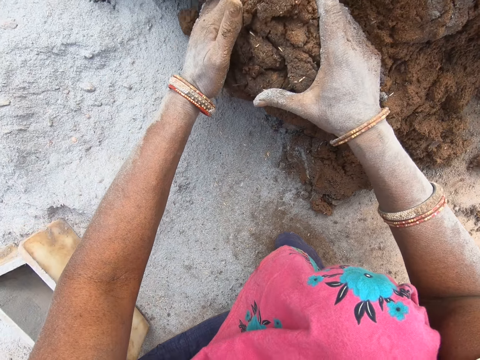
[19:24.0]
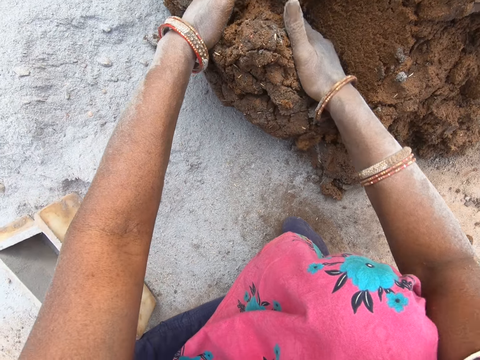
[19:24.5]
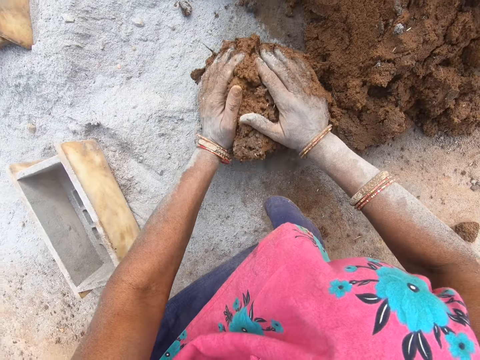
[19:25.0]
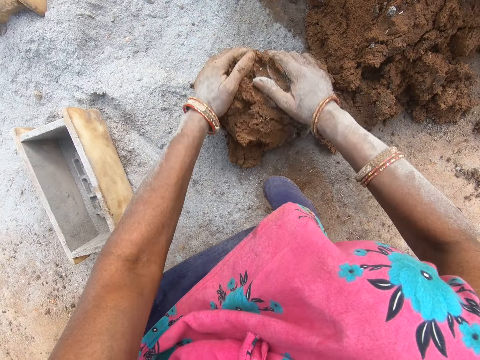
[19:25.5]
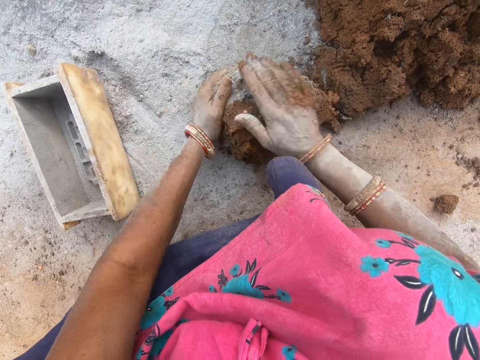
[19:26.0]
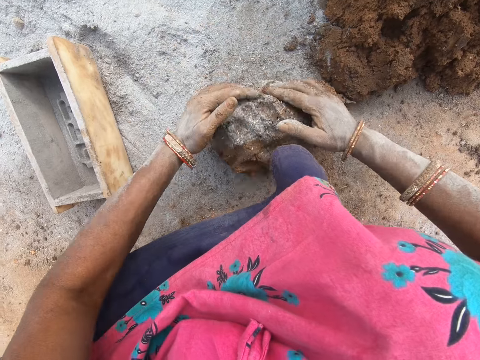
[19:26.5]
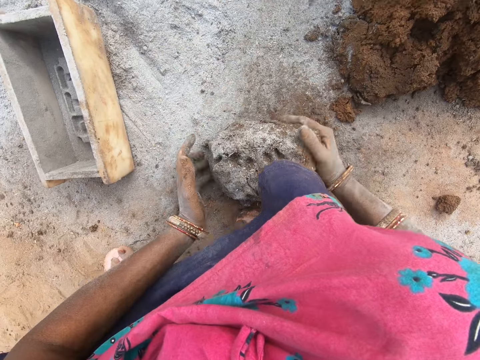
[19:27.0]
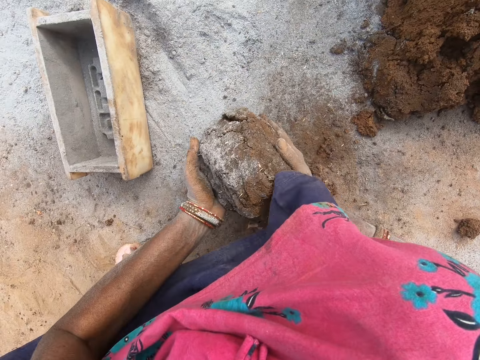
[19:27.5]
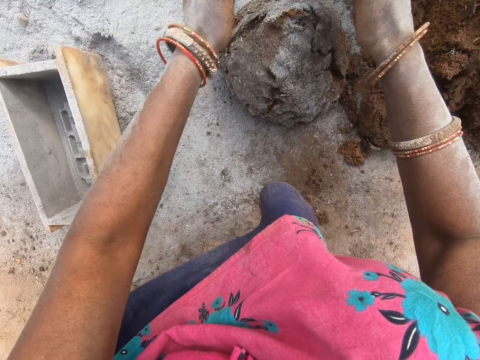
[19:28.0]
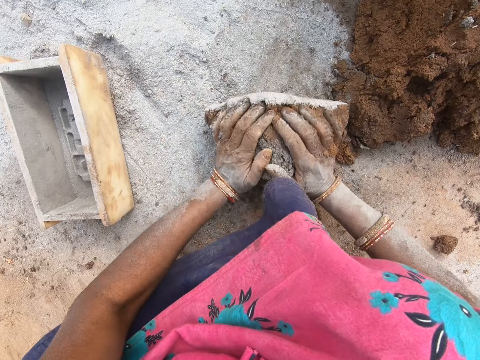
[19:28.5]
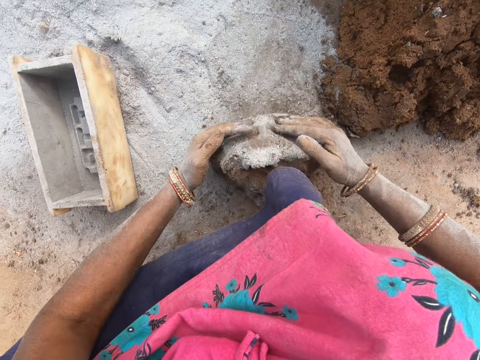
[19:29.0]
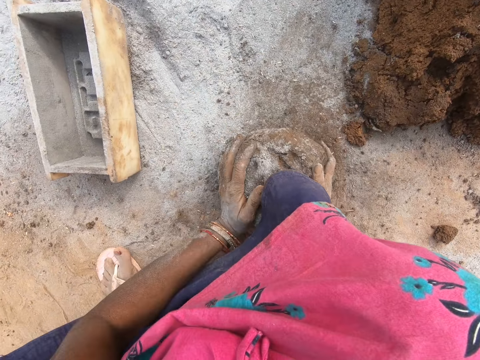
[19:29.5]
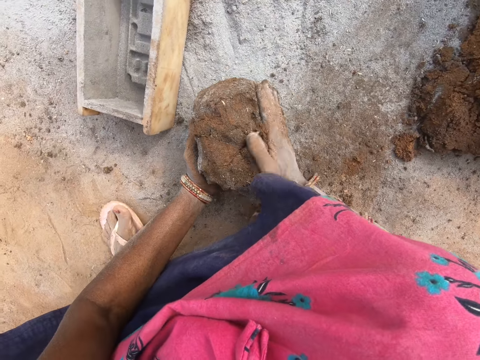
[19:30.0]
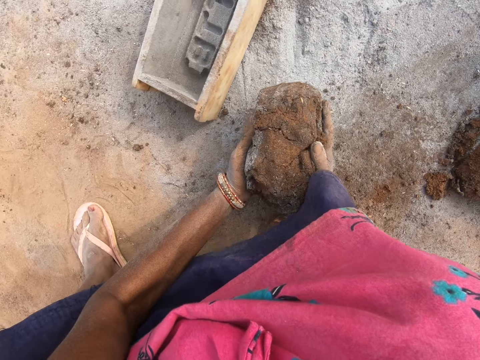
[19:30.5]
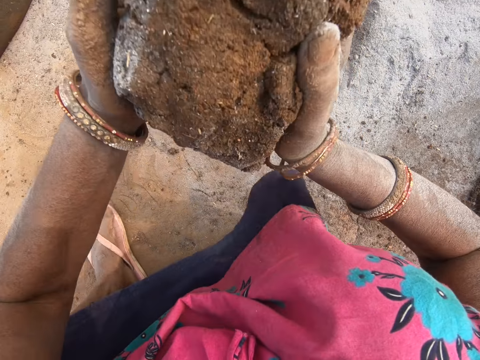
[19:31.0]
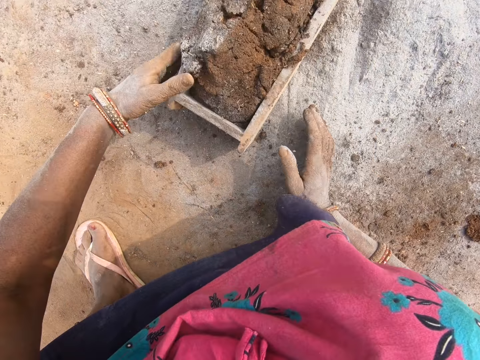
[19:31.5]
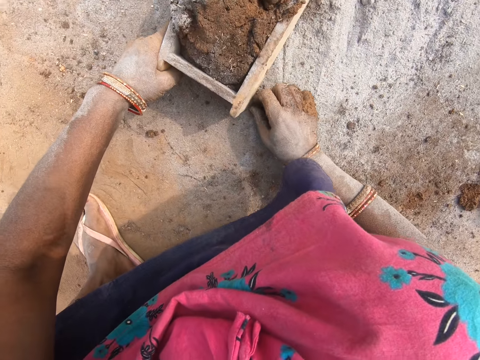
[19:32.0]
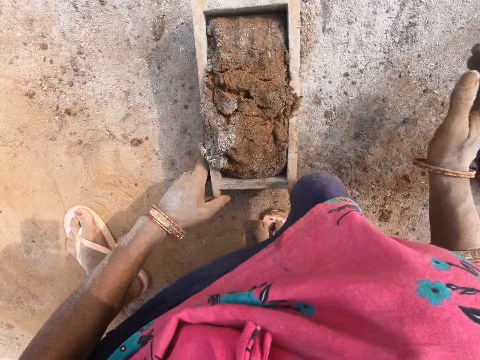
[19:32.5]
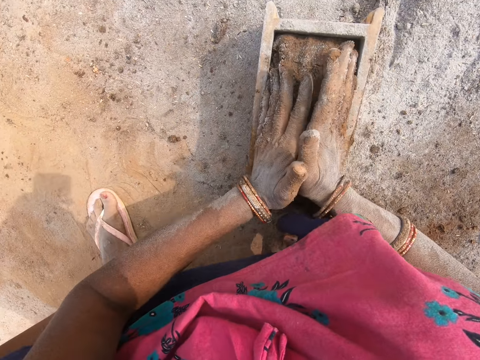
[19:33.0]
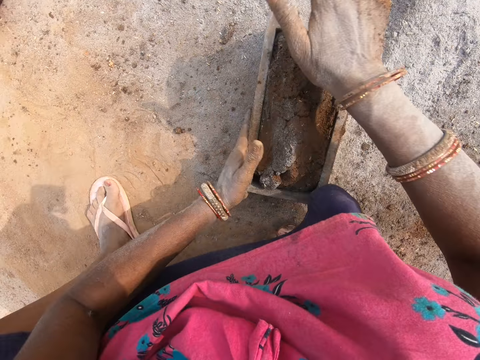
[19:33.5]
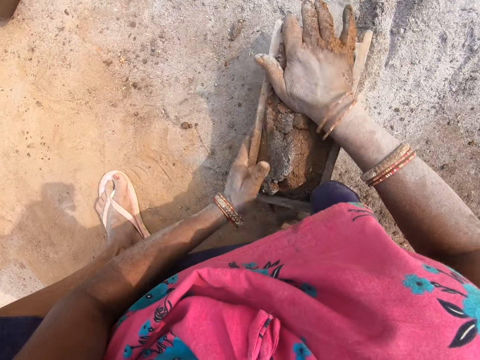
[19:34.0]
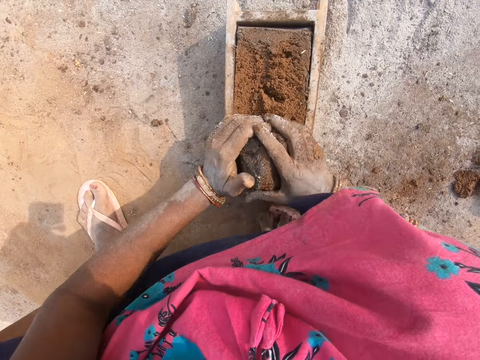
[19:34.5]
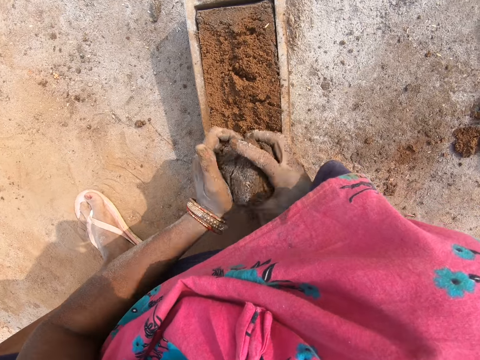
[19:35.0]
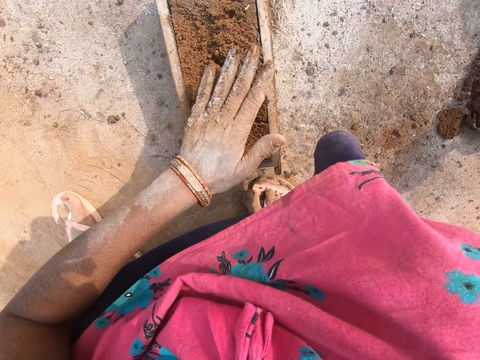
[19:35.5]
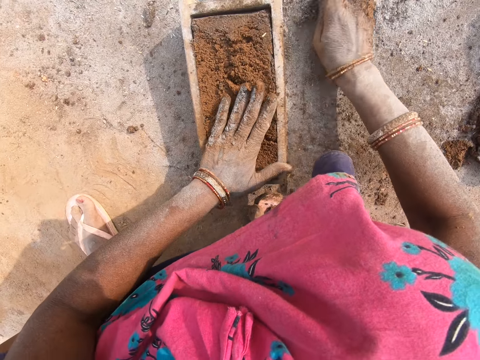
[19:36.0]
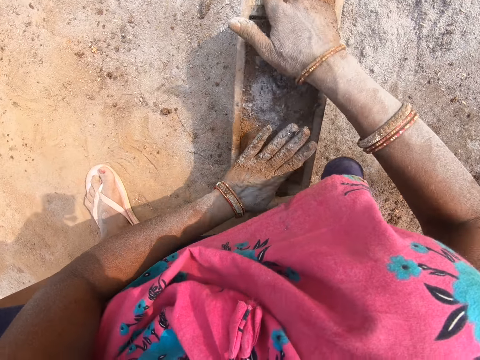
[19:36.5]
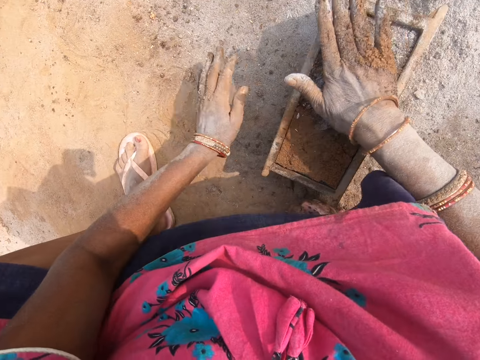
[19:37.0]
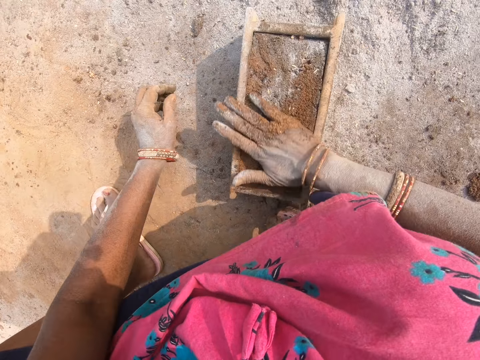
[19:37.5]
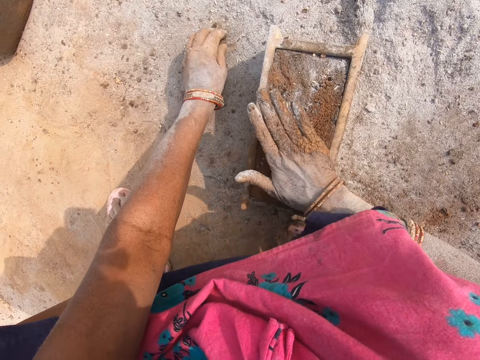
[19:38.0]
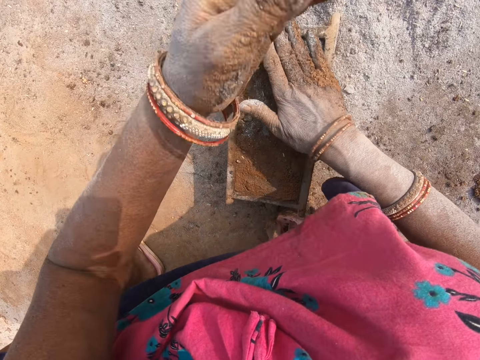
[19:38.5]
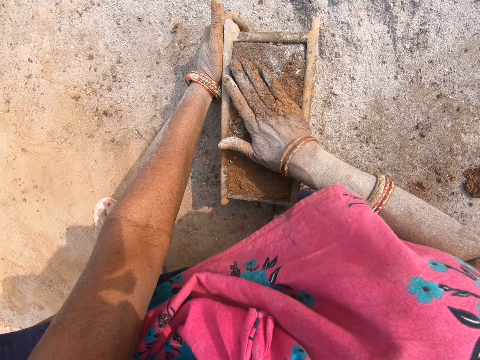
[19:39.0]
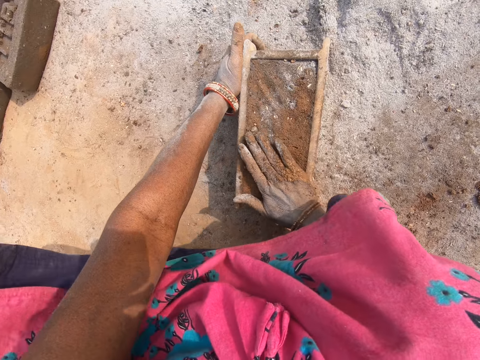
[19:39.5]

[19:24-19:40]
The camera wearer picks the mud. They mould the mud. They move the mud. They mould the mud. They pick the mud. They throw the mud into the brick mould. They place the mud in the brick mould. They move the brick mould. They press the mud. They hit the brick mould on the ground. They remove excess mud from the brick mould. They cut the mud on the brick mould. They throw the mud aside. They pick soil. They hit the brick mould on the ground. They place the soil on the mud. They move the hand. They level the mud in the brick mould. They hit the hand on the mud.

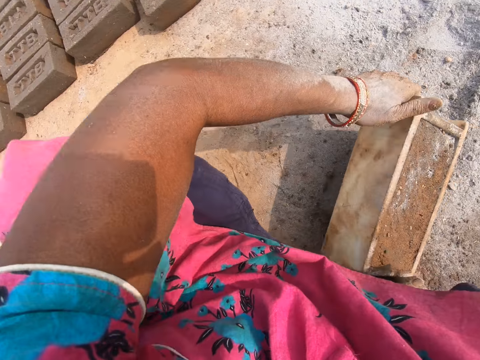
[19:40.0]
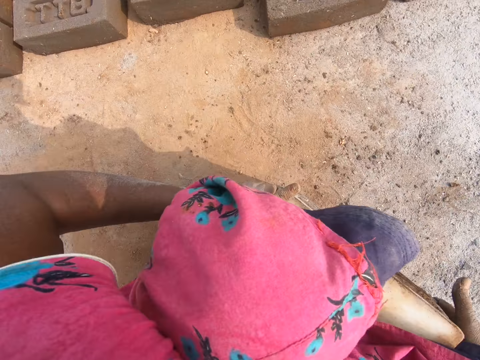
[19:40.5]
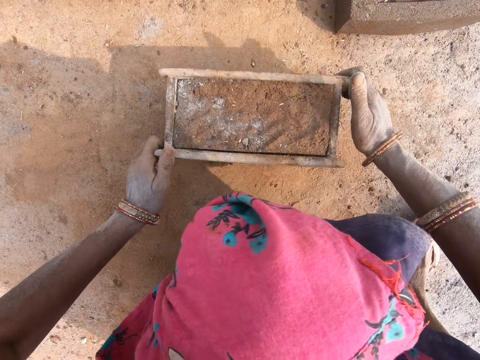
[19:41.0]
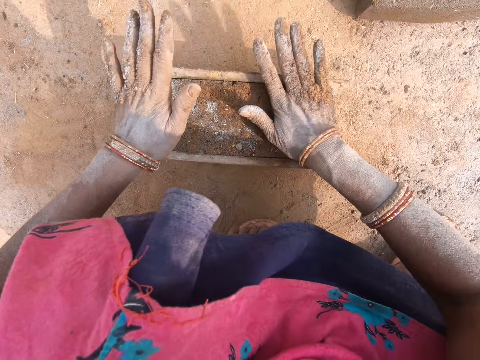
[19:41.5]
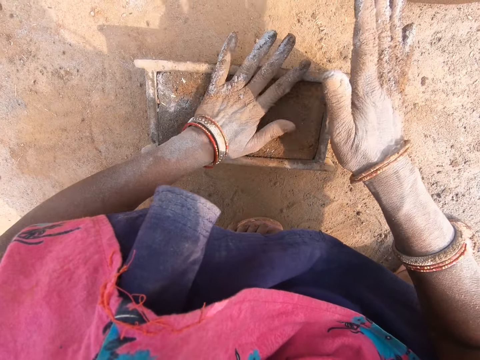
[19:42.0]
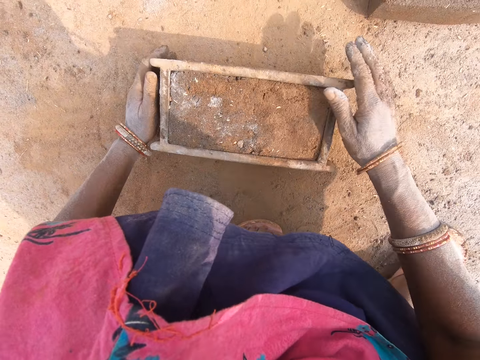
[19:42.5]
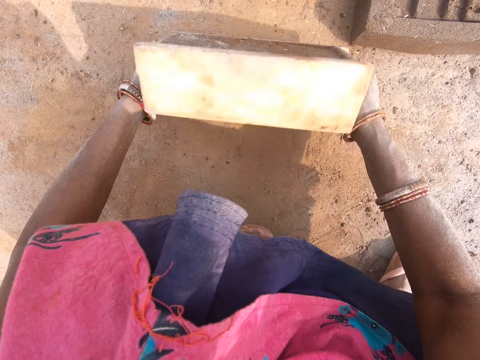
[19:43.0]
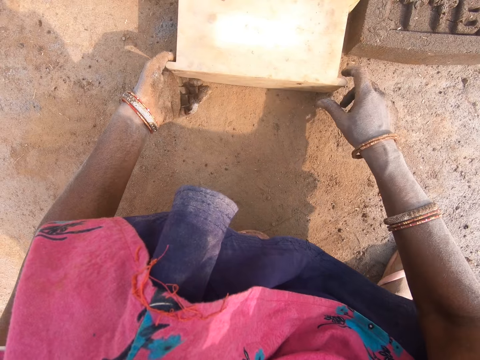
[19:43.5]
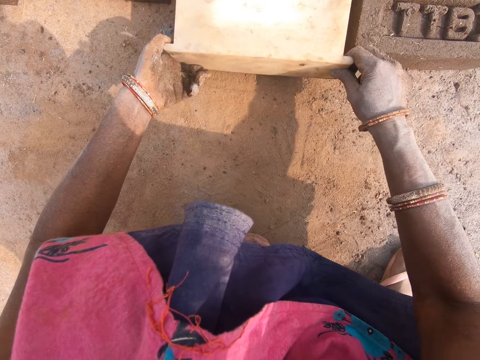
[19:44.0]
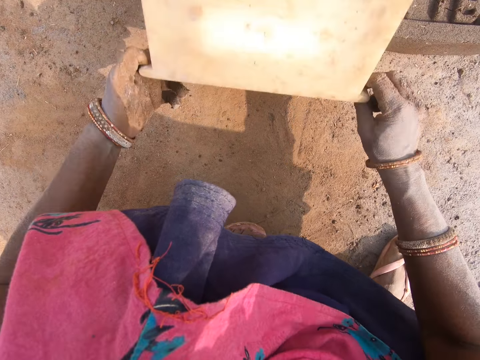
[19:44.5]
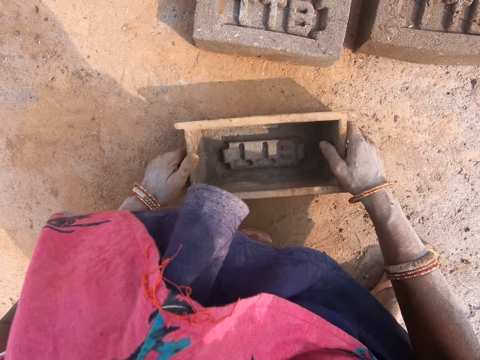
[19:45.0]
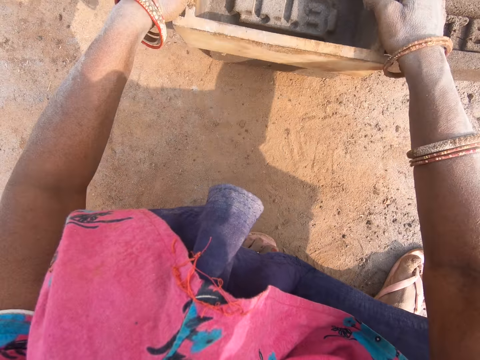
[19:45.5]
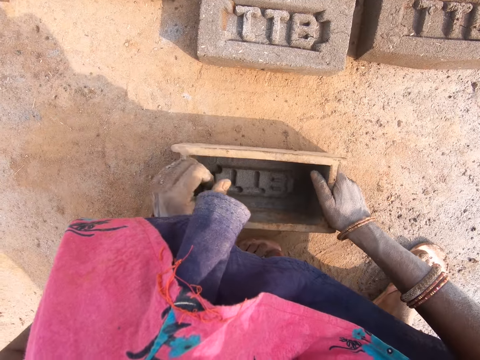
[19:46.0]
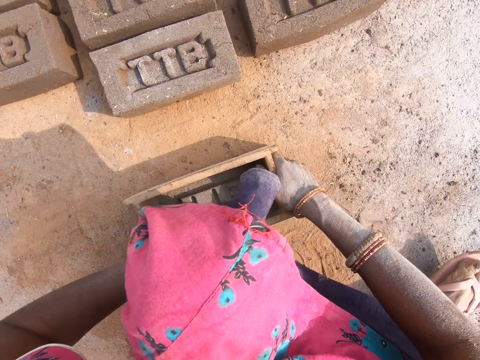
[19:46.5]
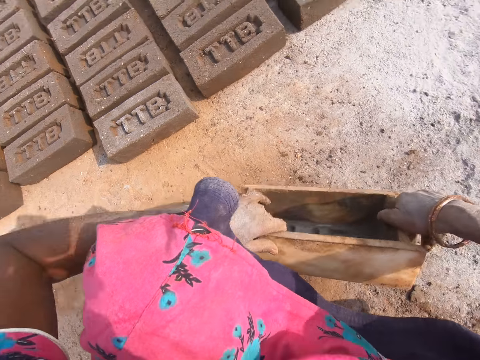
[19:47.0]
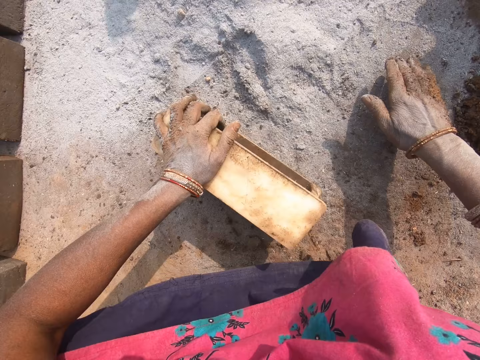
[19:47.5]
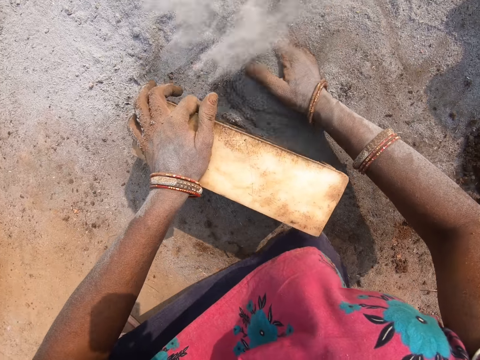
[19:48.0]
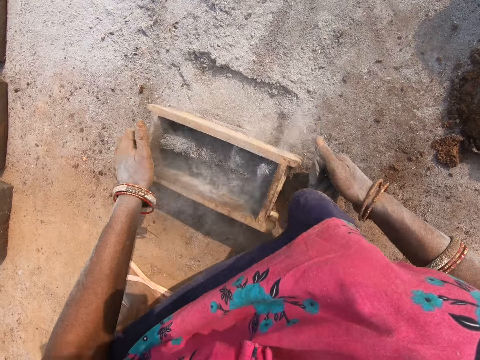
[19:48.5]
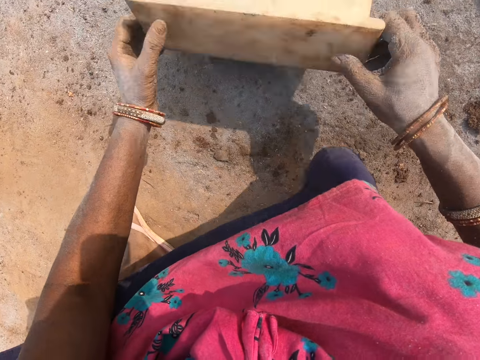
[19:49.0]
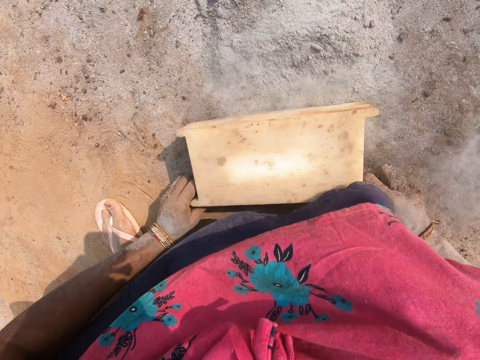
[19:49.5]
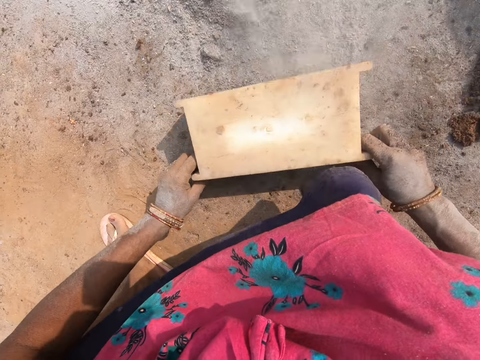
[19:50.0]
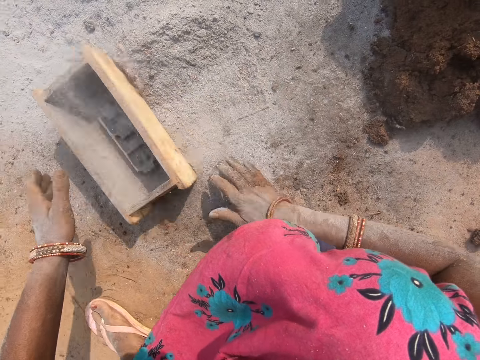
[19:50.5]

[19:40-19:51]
The camera wearer picks the brick molder or brick mould with mud. They put the brick mould down. They hit the hands on the mud. They turn the brick mould. They place brick-shaped mud on the ground. They lift the brick mould. They throw the brick mould. They move the brick mould. They move it again. They collect soil. They move the soil into the brick mould. They hit the brick mould on the ground. They throw the soil in the brick molder down.
